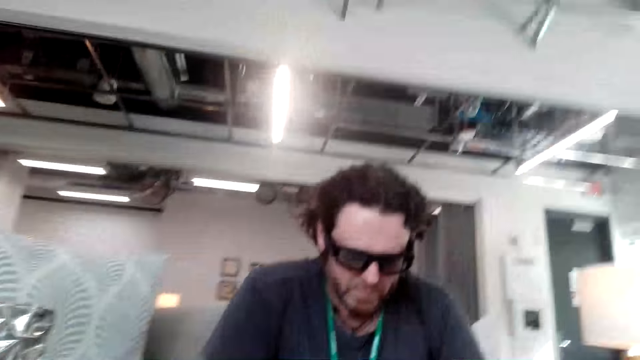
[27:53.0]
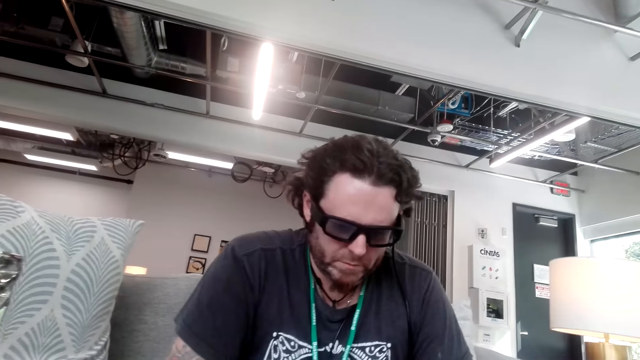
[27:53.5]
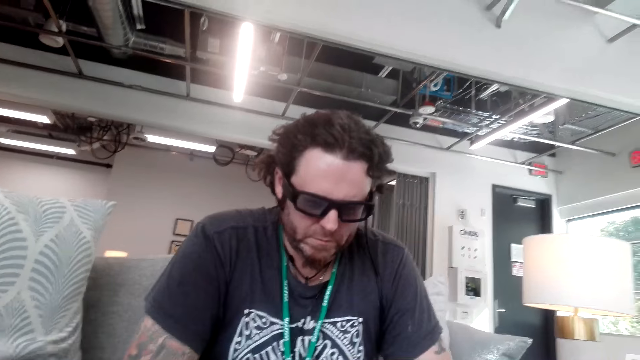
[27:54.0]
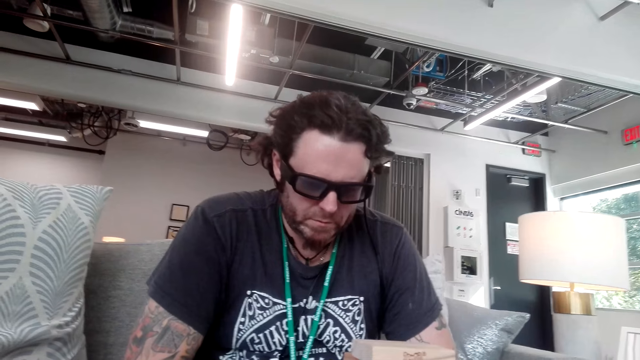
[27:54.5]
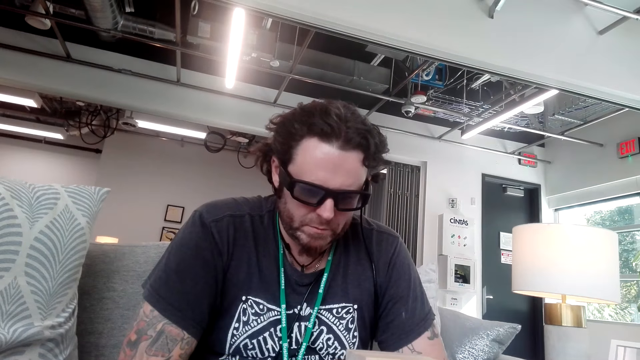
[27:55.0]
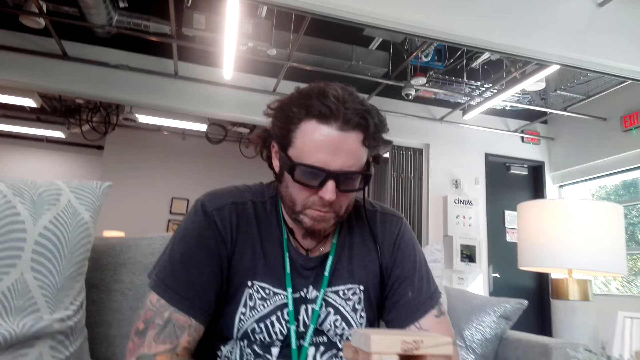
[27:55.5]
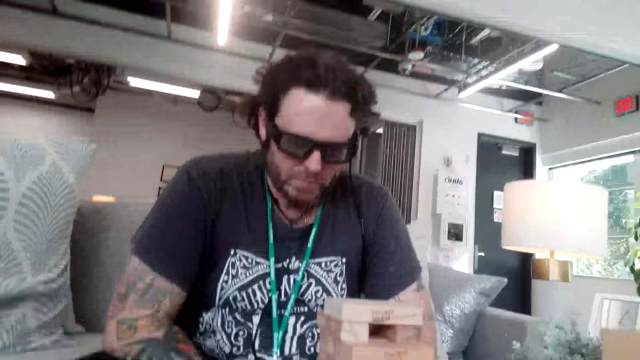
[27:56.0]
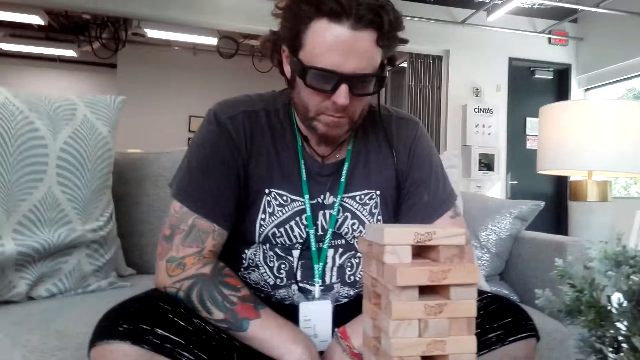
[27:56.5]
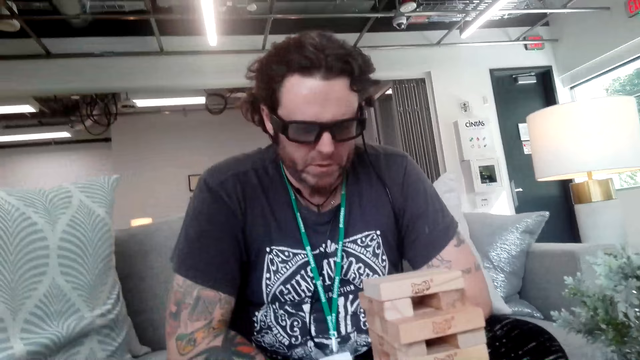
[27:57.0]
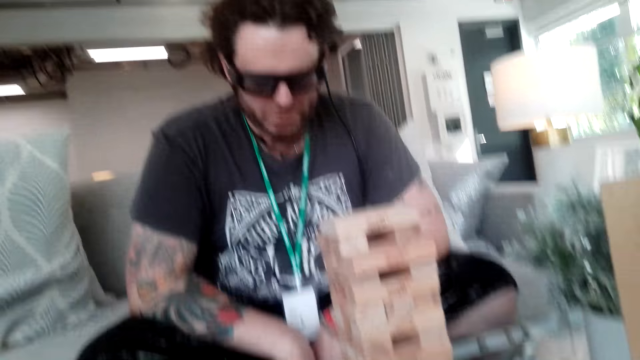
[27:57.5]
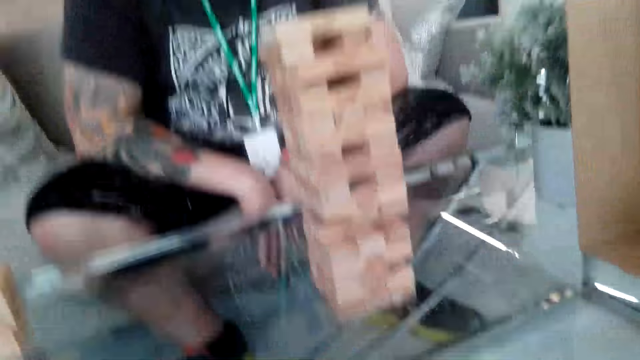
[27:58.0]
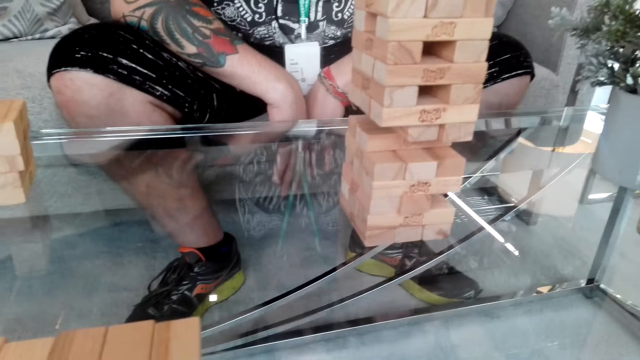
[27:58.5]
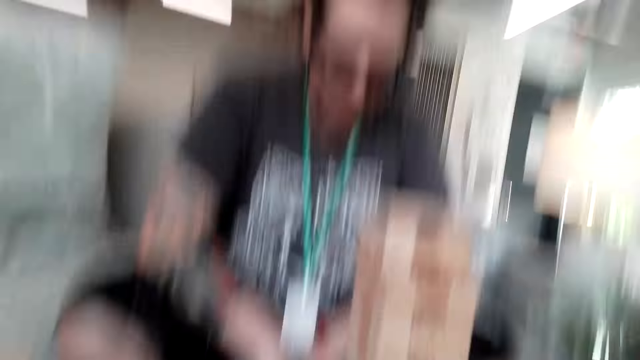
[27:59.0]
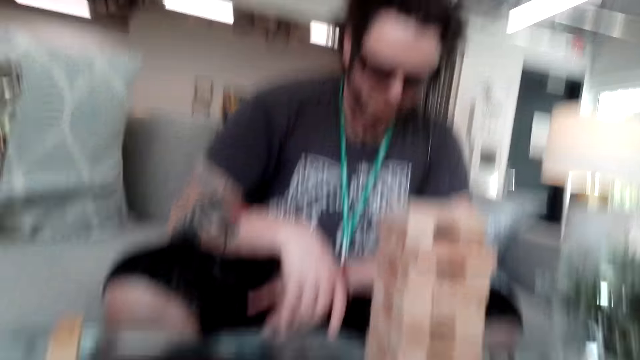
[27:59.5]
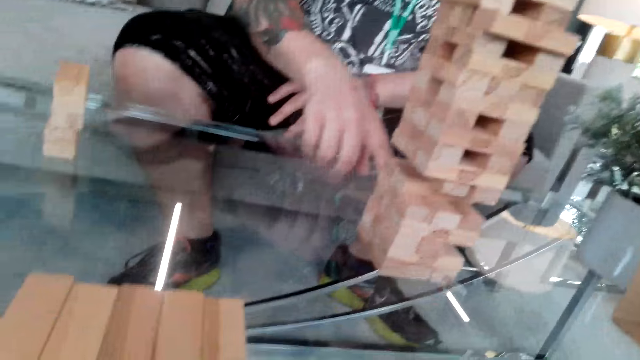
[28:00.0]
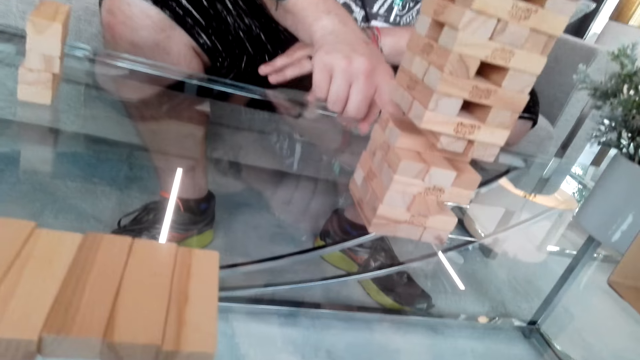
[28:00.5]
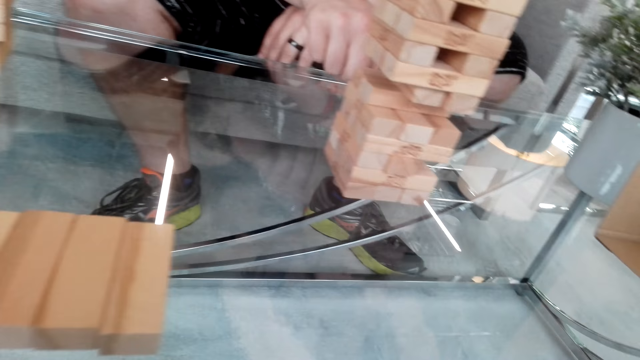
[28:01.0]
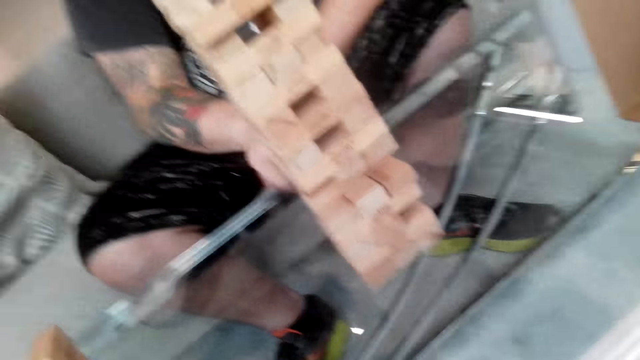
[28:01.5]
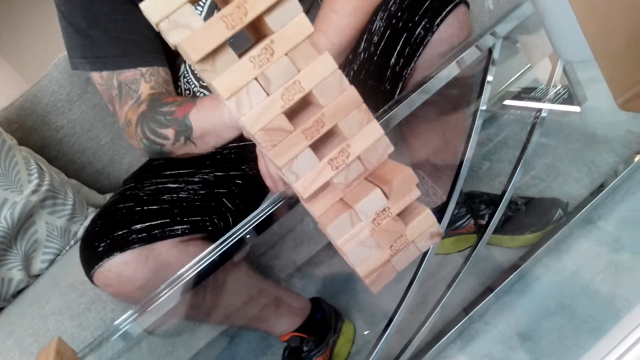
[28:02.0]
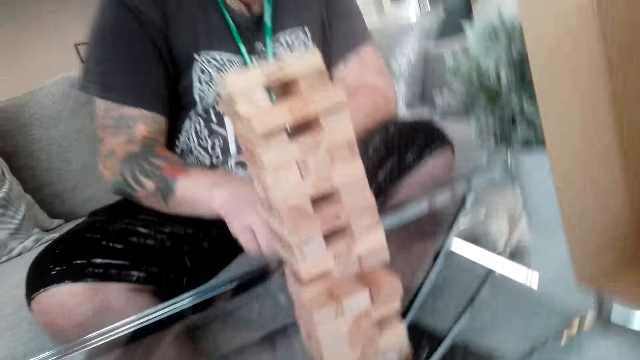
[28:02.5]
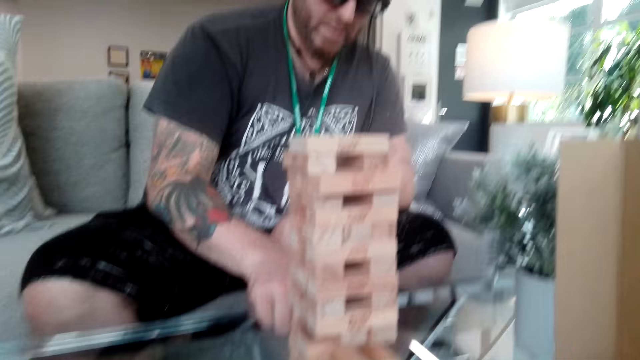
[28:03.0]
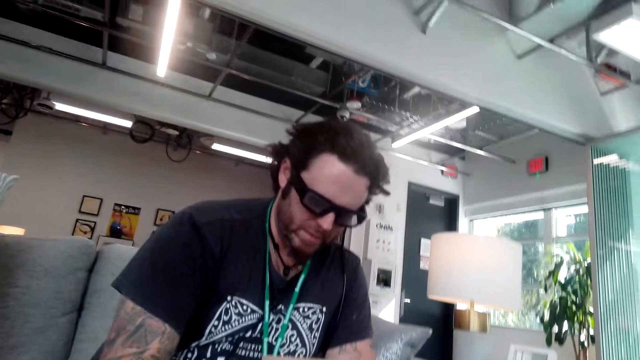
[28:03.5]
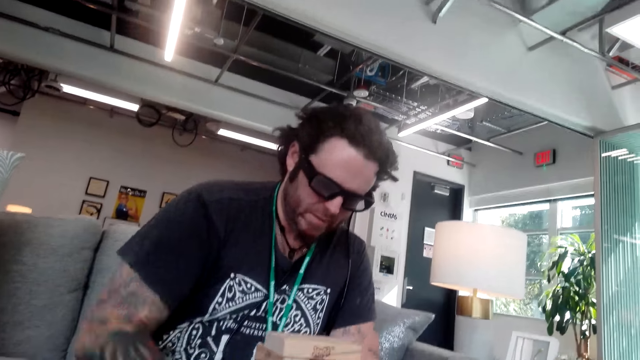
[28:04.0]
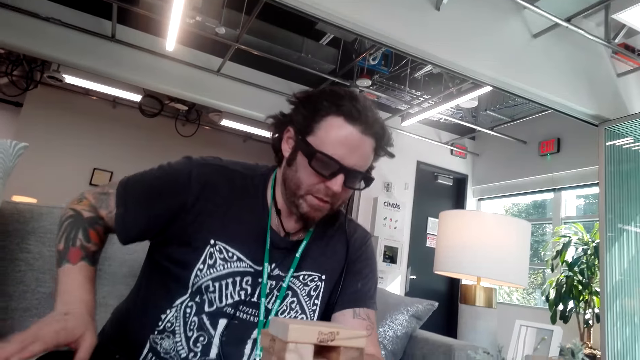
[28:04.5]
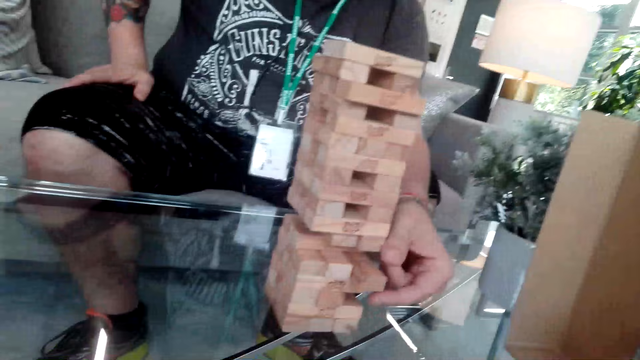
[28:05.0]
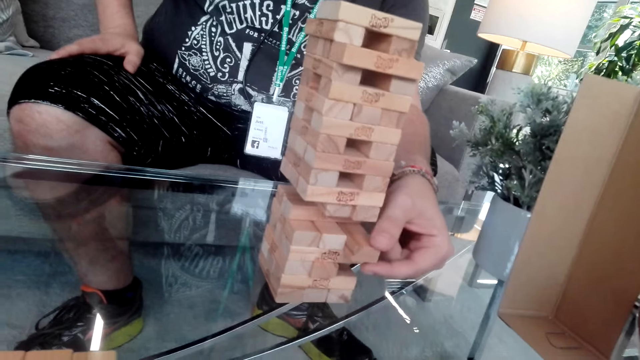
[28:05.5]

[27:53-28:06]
The camera wearer talks to a man. The man plays the Jenga game.

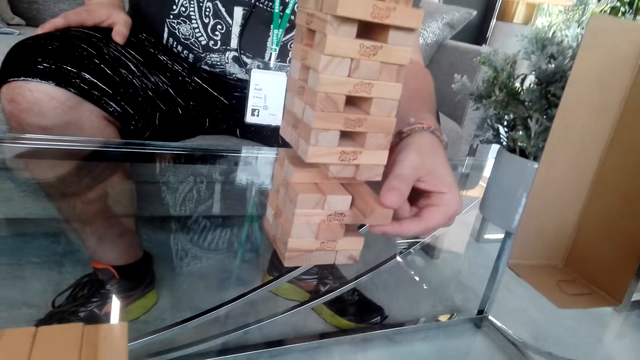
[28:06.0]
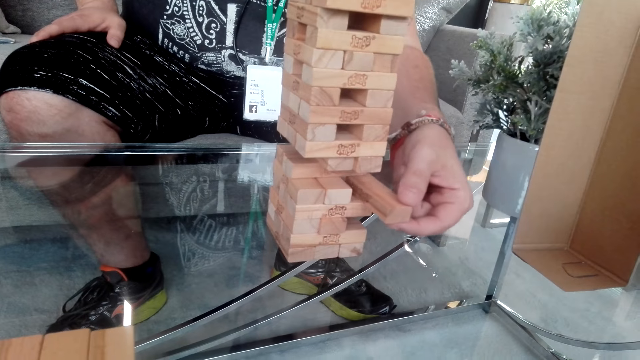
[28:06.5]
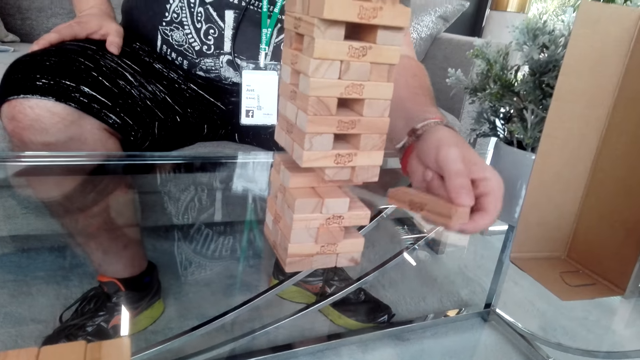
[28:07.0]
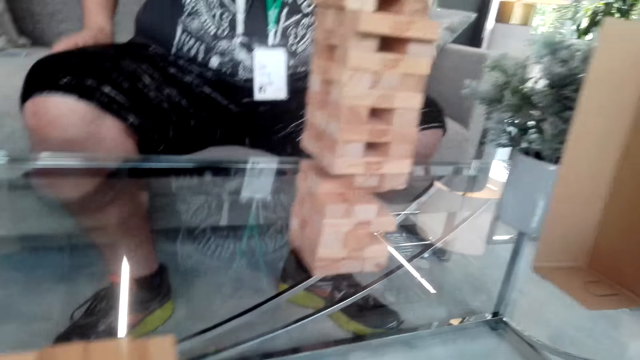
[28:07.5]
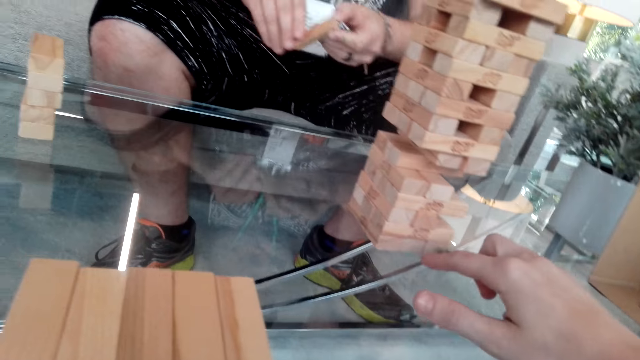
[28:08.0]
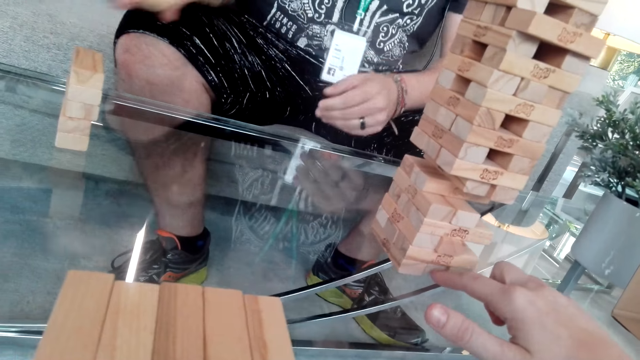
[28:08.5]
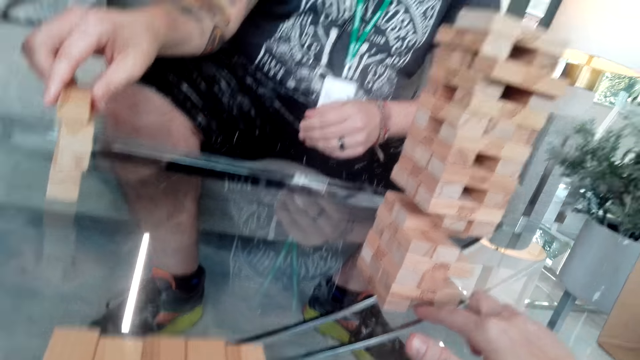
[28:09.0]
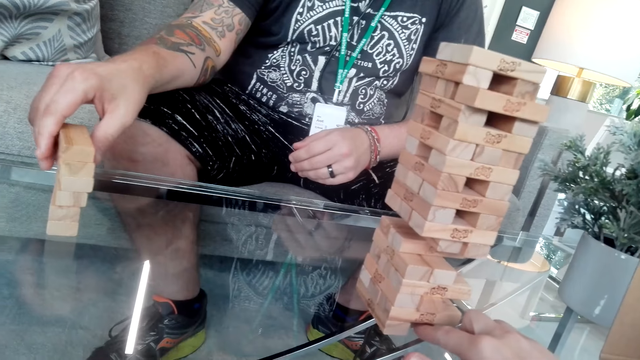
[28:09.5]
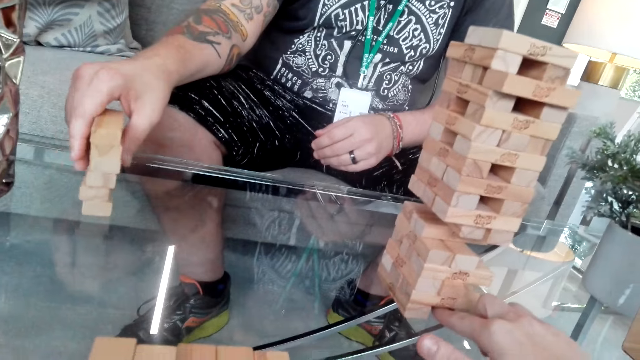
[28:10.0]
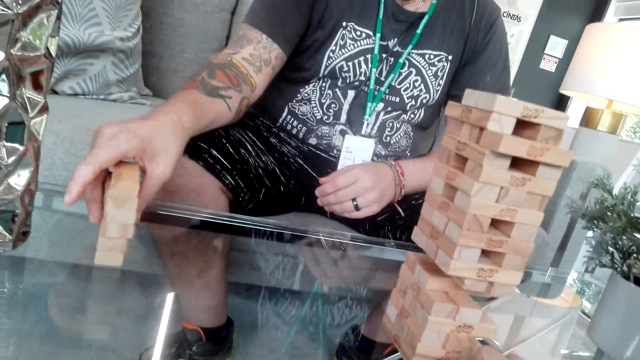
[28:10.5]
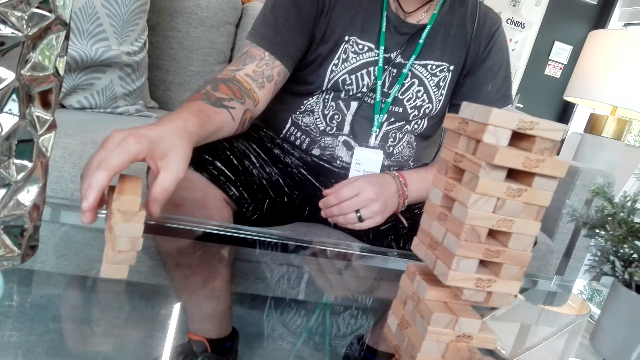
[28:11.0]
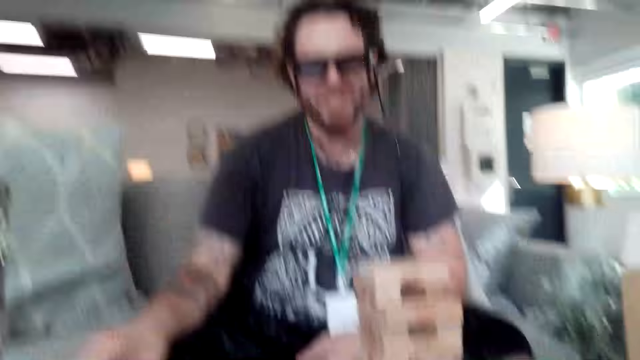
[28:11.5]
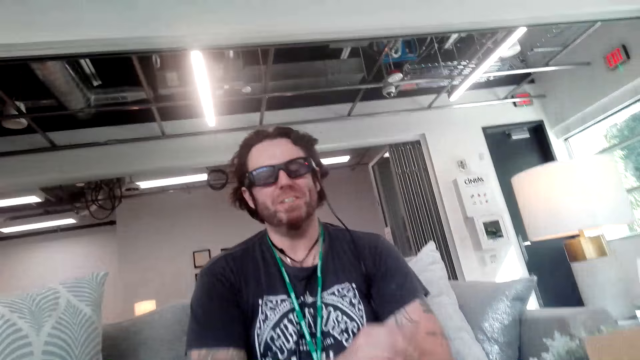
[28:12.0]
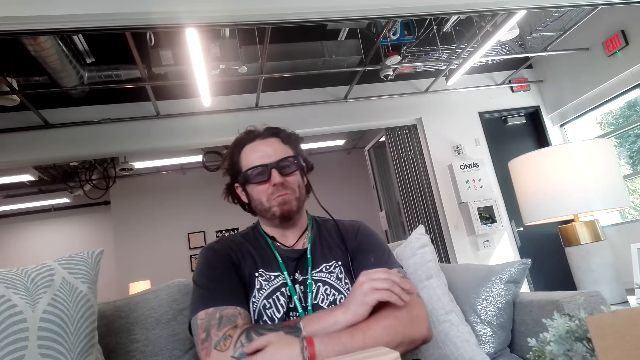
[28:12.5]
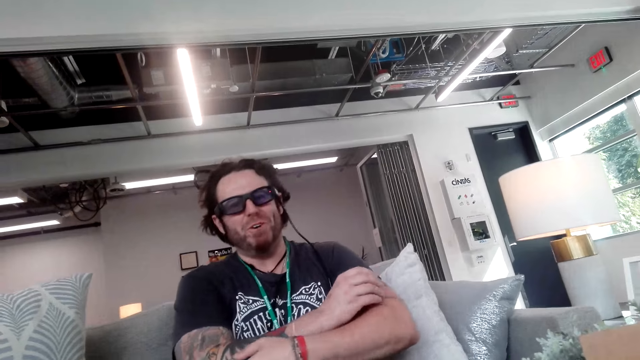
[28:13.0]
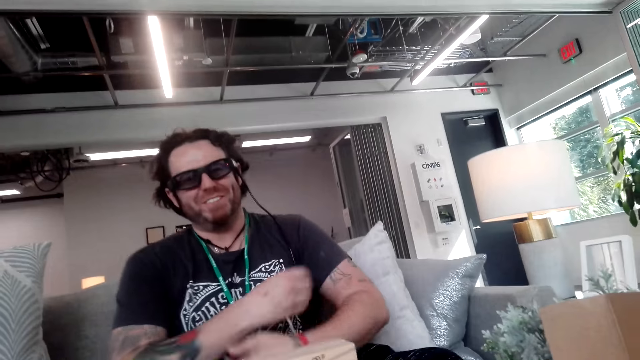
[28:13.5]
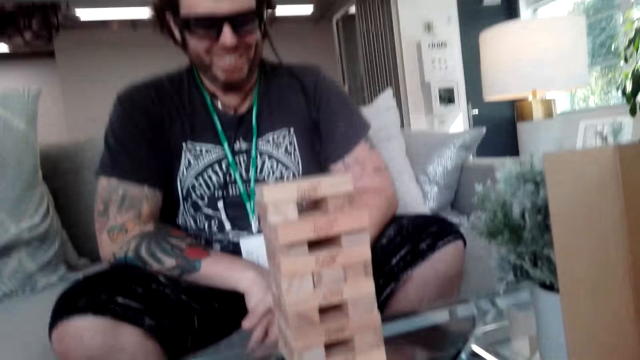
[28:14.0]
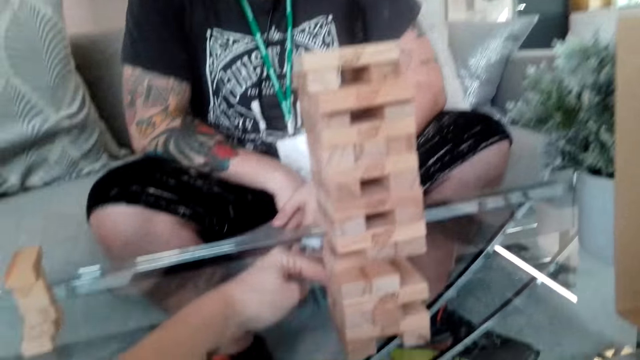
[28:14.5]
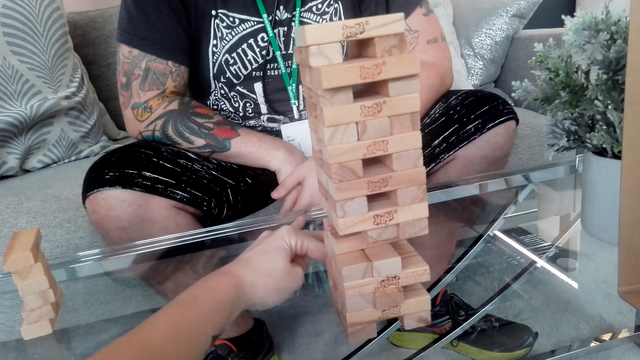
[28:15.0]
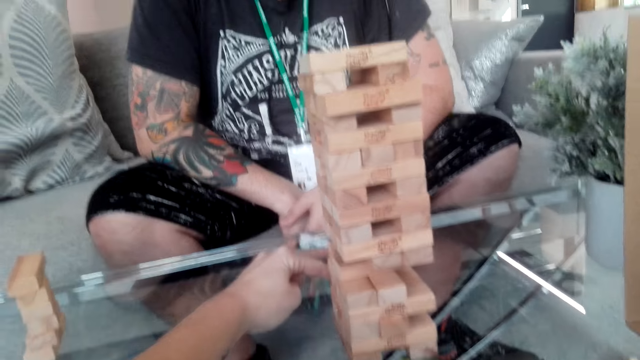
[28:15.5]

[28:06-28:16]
A man plays the game. He plays the game again. The camera wearer plays the Jenga game.
